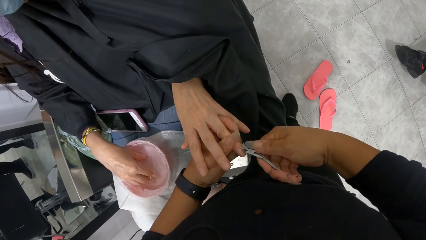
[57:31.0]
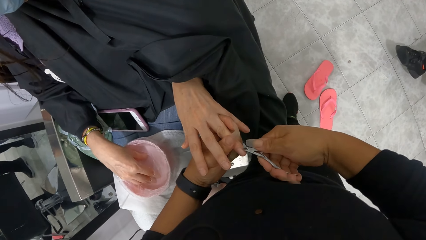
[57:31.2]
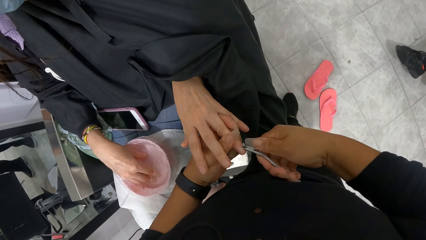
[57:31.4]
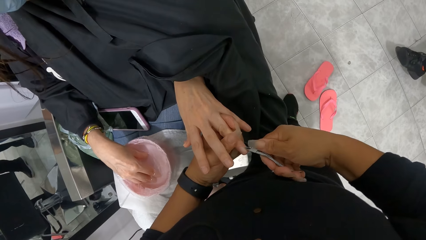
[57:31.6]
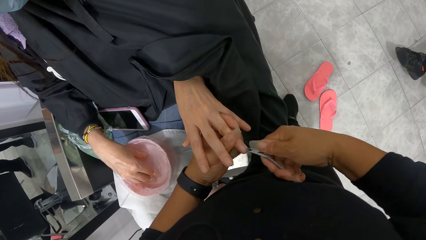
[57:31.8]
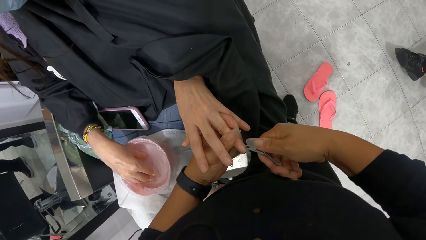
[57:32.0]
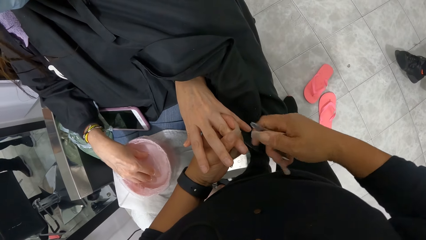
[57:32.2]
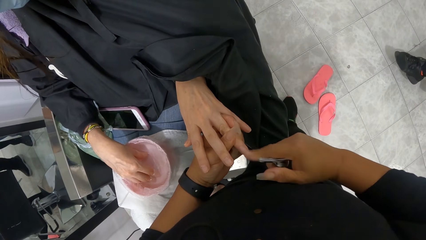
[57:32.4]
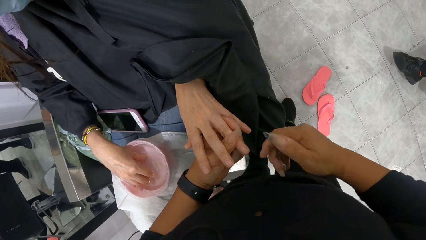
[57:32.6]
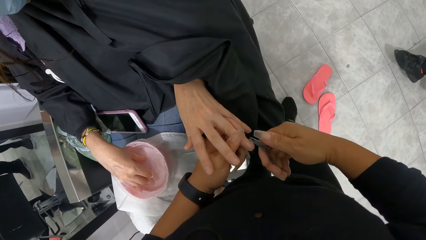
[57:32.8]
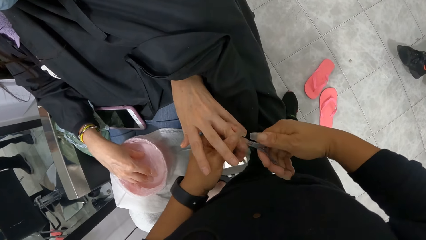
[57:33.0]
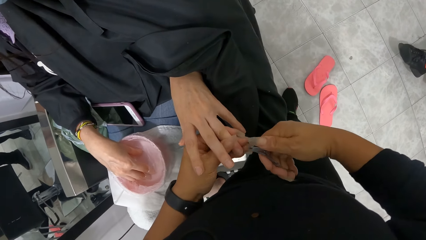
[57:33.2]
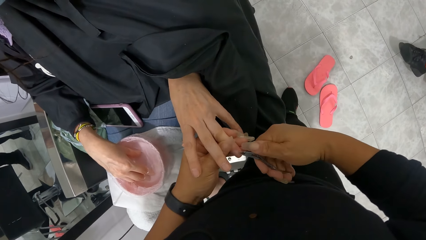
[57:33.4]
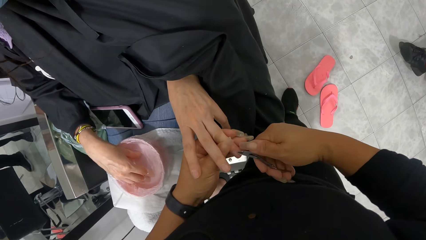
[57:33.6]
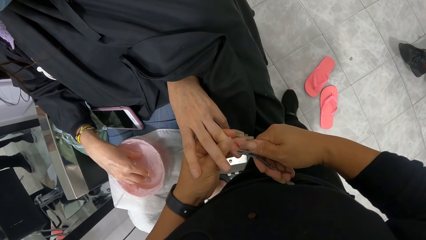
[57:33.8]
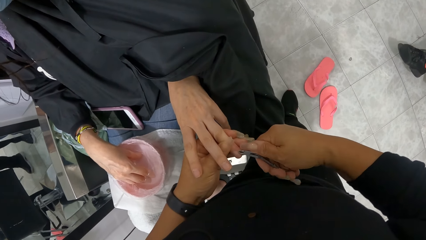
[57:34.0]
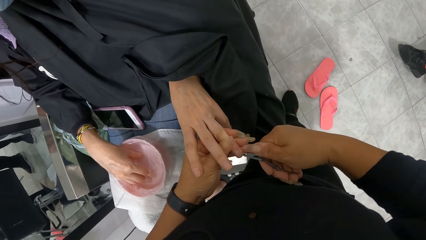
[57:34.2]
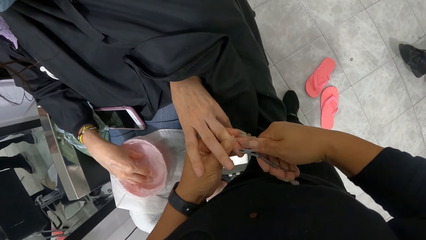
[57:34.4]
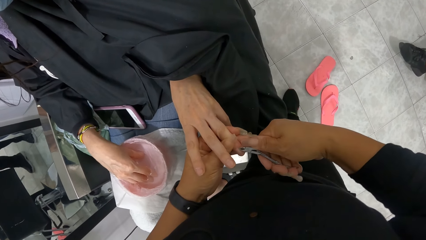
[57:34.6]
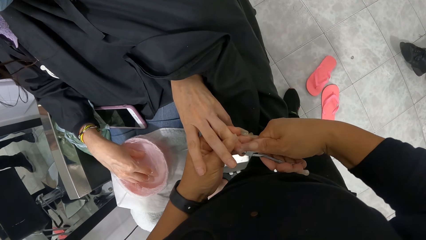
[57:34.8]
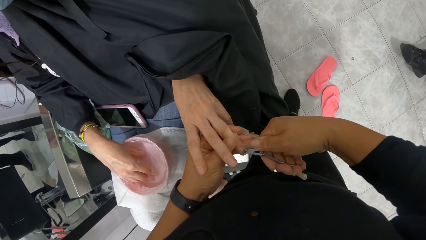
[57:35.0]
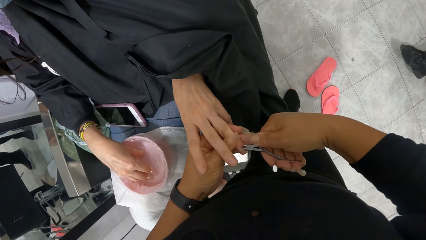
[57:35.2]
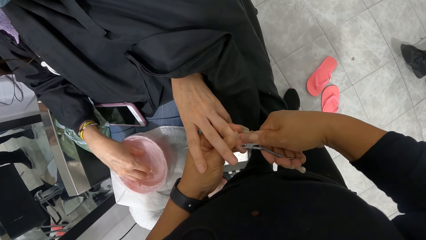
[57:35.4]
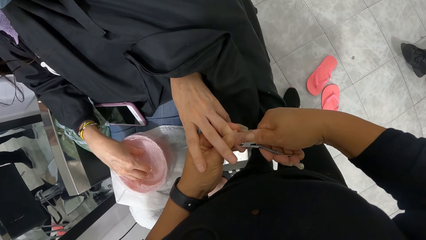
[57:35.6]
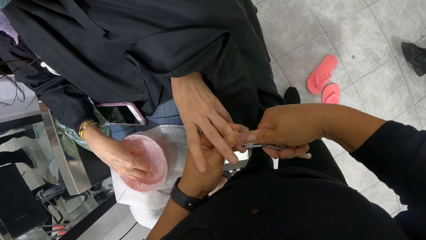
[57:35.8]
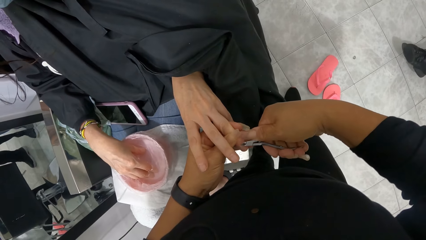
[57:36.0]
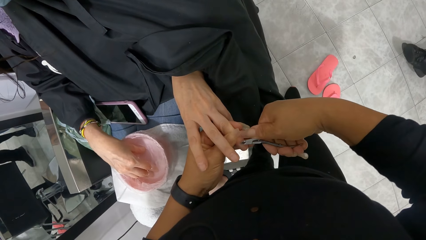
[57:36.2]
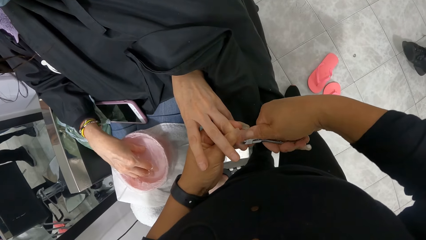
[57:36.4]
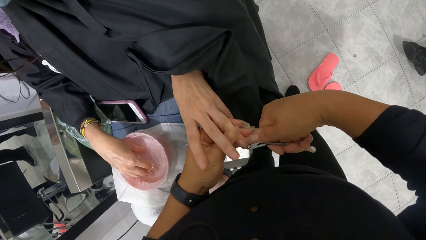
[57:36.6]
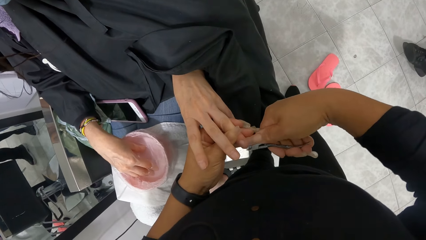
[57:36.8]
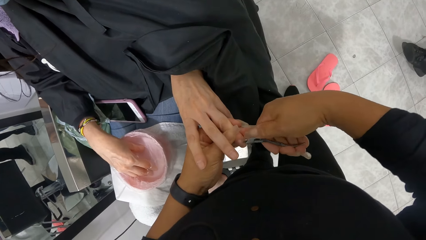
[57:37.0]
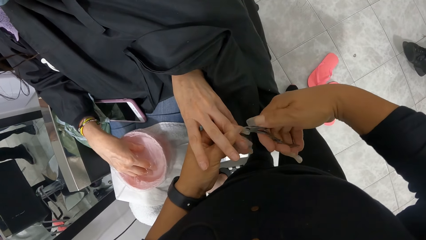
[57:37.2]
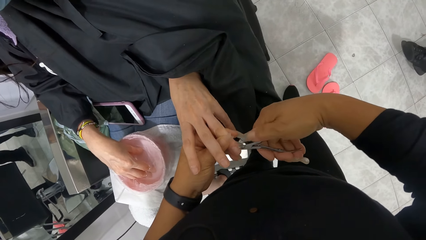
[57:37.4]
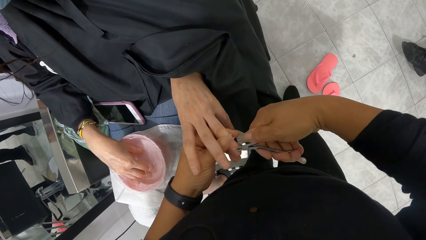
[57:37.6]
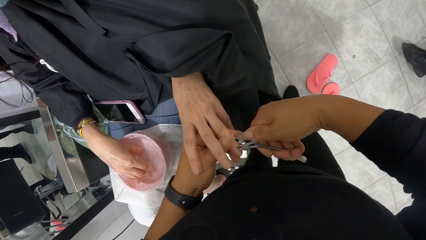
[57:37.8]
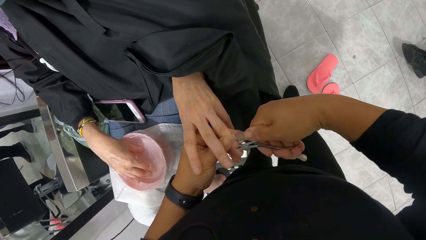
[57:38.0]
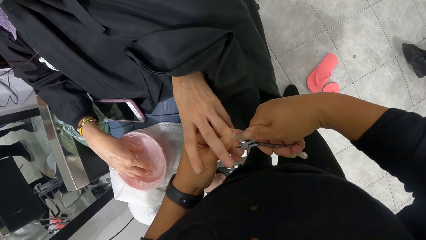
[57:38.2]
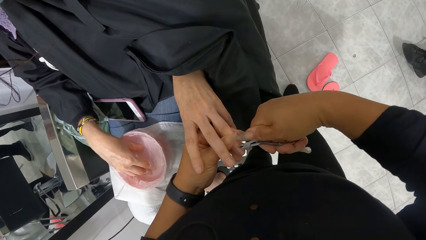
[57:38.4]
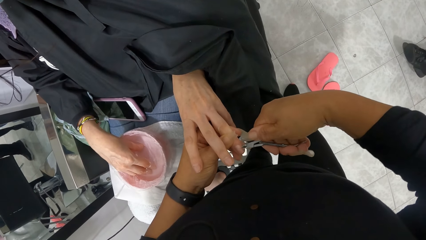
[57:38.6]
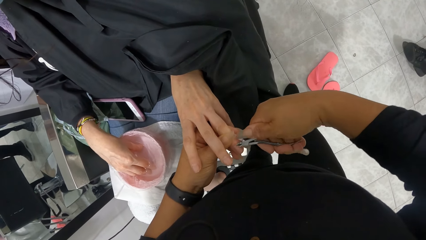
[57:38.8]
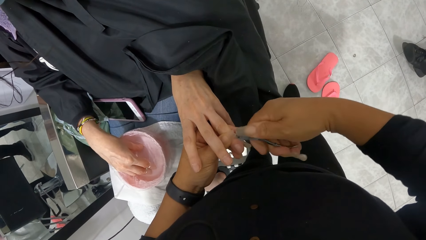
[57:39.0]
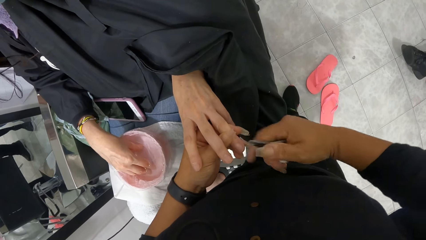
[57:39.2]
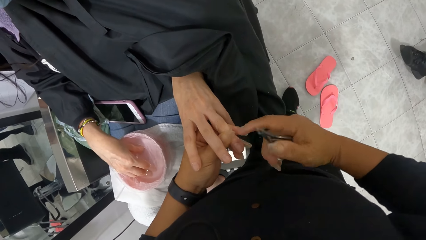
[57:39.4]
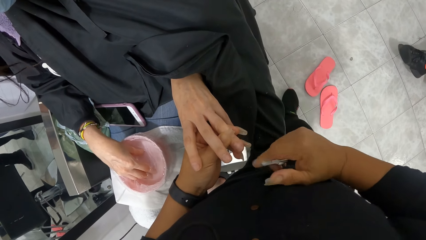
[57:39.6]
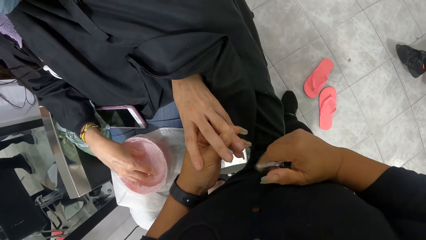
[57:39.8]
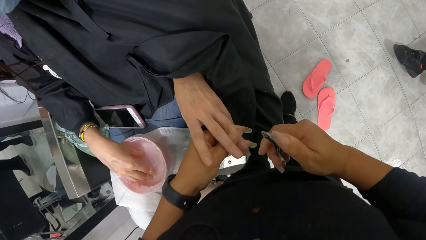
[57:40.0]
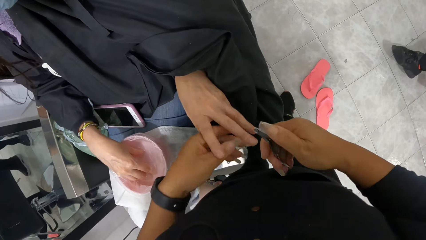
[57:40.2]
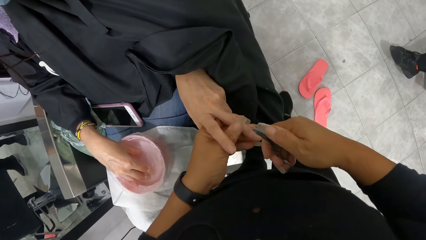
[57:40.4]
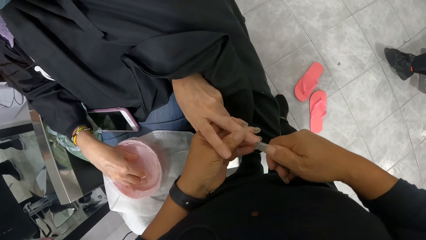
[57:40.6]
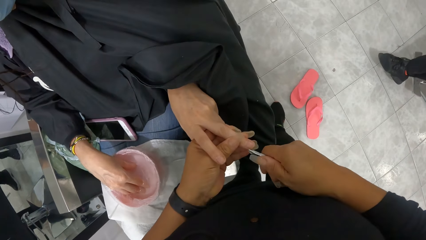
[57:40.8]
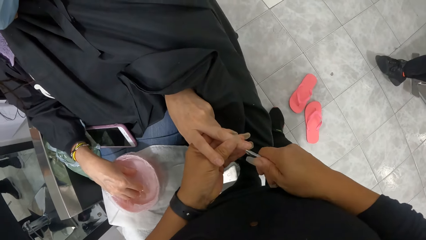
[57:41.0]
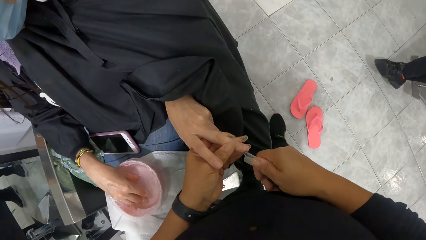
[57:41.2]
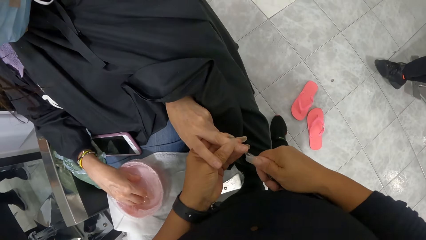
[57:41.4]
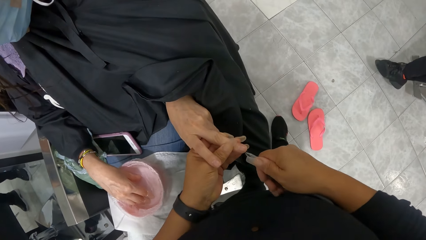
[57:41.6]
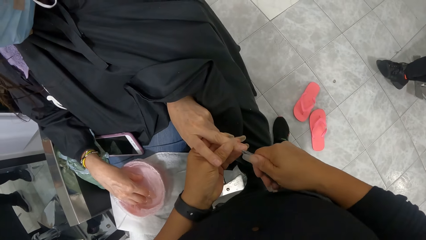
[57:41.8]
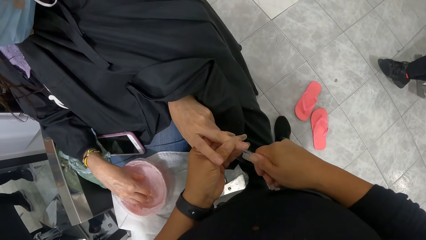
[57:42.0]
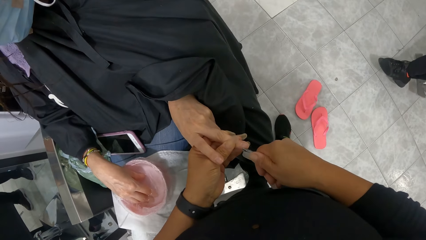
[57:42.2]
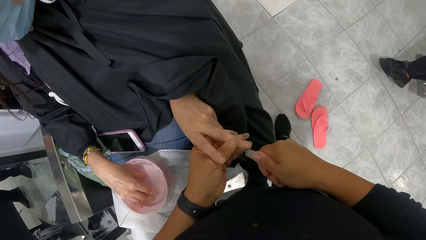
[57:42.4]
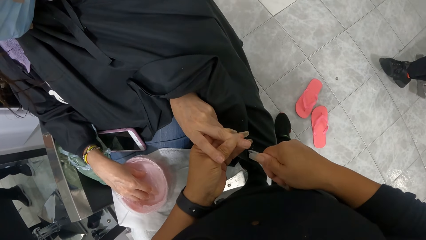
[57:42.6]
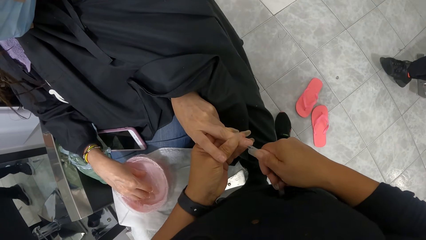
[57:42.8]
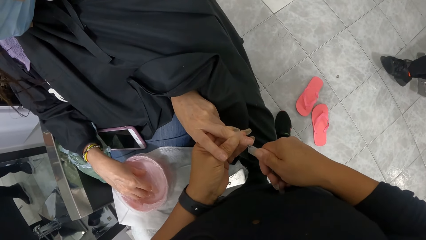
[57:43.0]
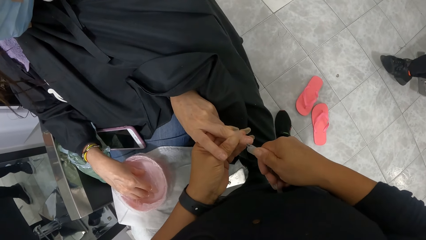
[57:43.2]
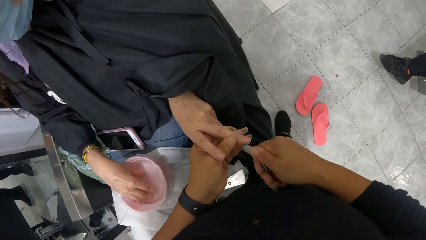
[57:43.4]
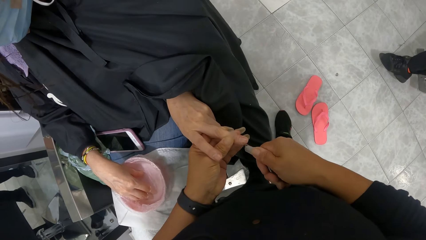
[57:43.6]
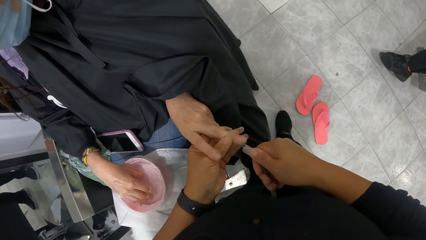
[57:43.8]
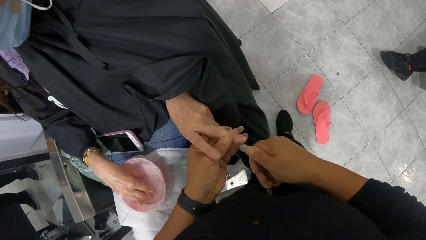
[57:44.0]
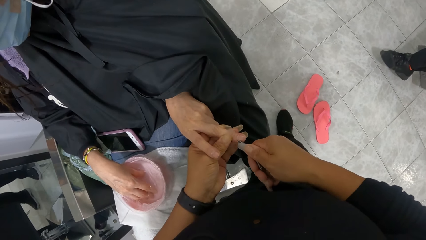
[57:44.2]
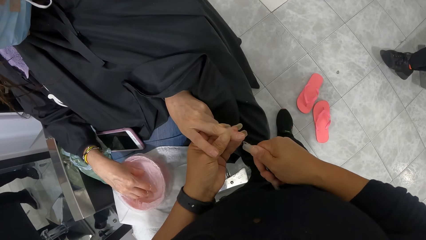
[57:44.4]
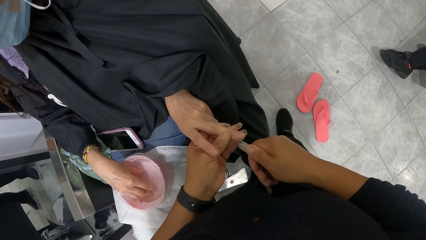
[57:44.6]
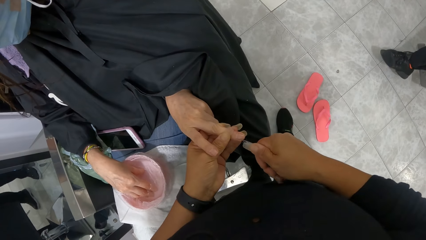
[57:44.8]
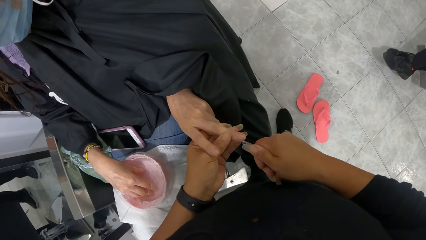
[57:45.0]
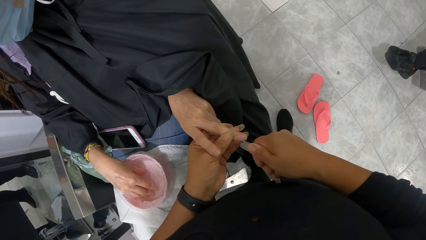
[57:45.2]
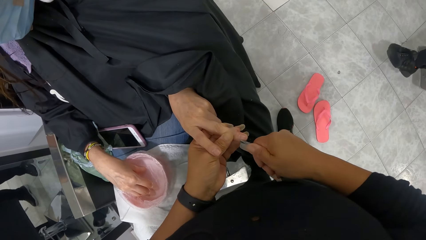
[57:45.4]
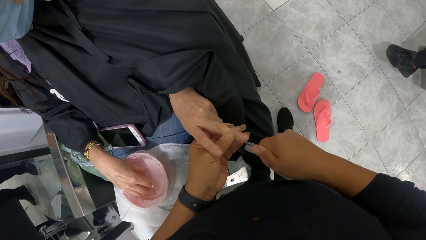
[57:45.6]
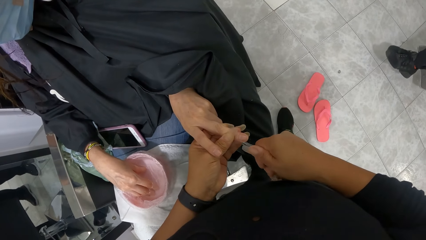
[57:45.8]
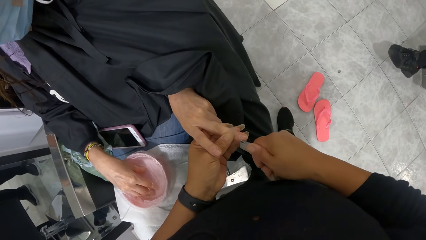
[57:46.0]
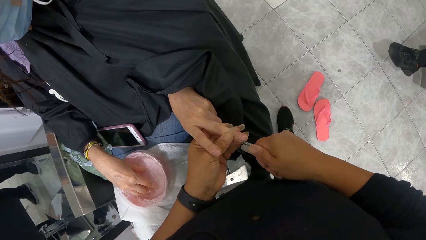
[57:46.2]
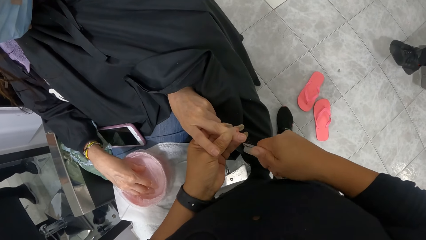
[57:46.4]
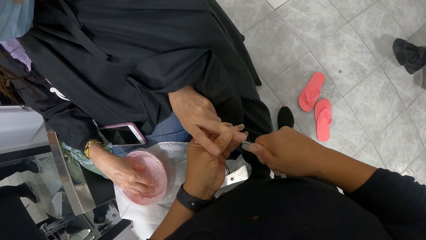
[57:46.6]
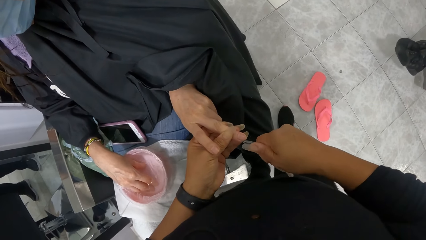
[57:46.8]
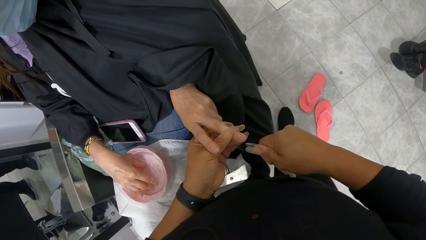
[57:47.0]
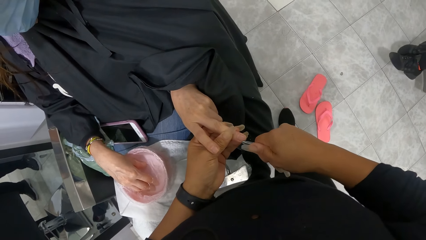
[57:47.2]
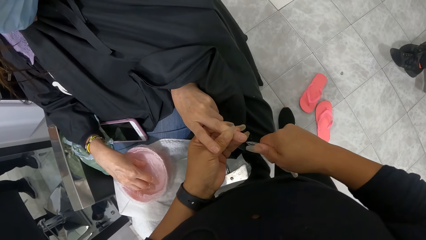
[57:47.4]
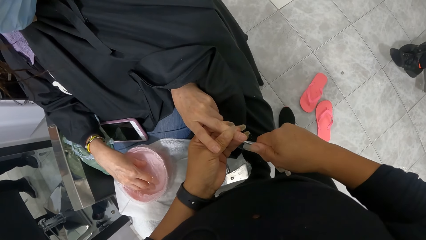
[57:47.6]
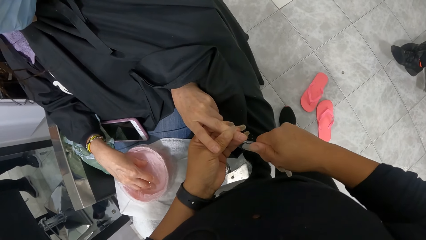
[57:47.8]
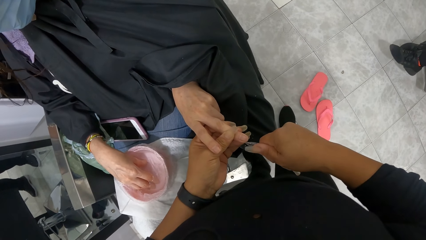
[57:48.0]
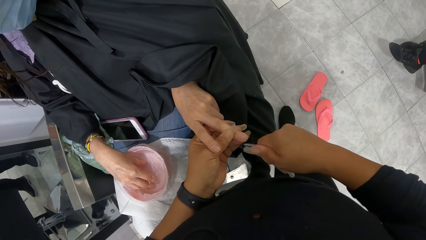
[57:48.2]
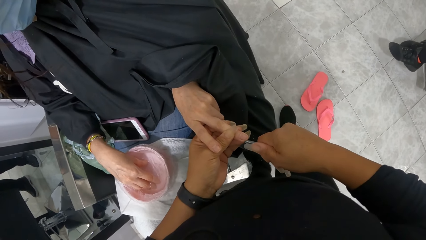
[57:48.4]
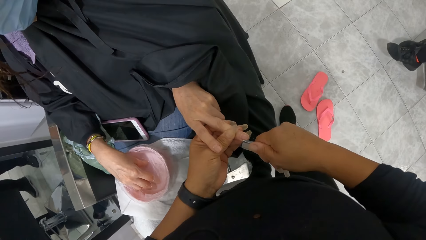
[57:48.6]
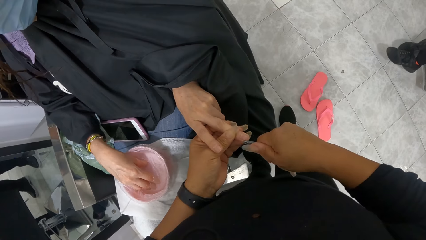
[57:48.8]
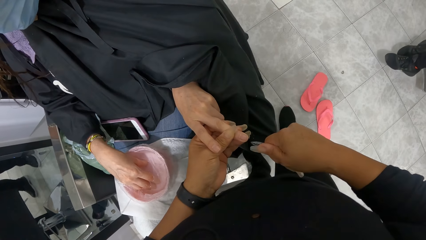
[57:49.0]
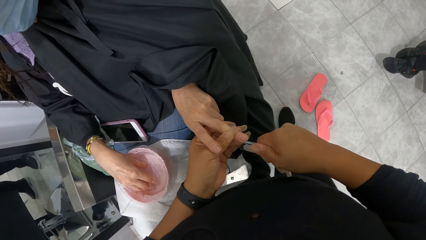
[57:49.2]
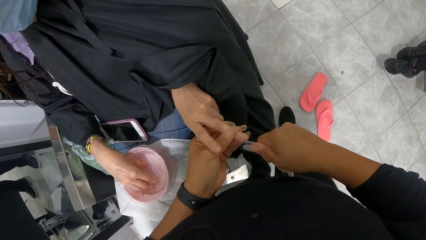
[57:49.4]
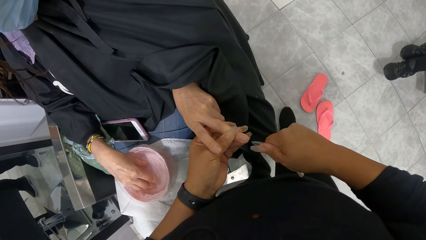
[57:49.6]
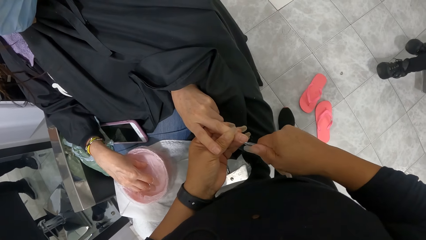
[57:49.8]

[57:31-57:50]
The camera wearer removes the nail cuticles. They rub on the nail. They remove the nail cuticles. They rub on the nail. They remove the nail cuticles.
